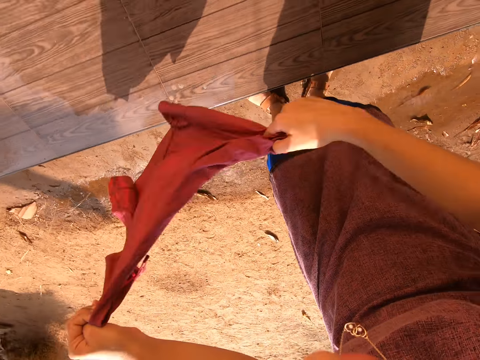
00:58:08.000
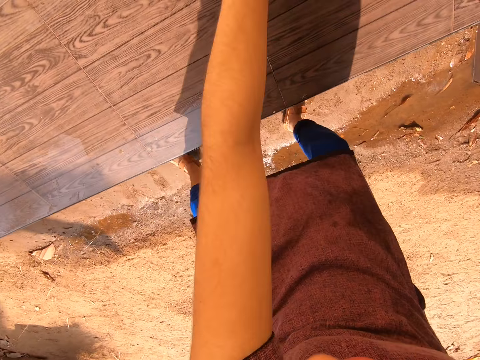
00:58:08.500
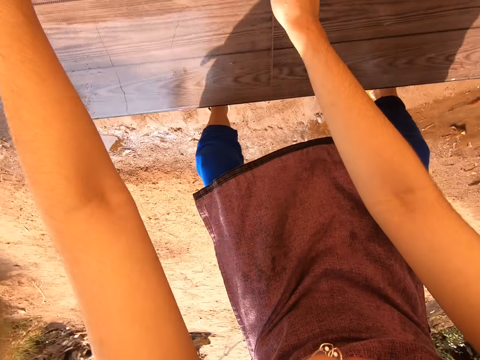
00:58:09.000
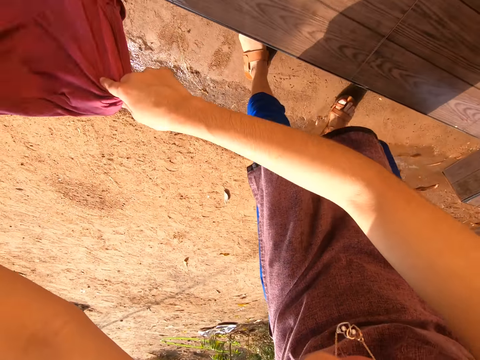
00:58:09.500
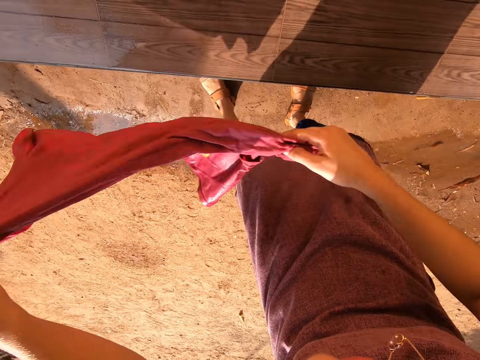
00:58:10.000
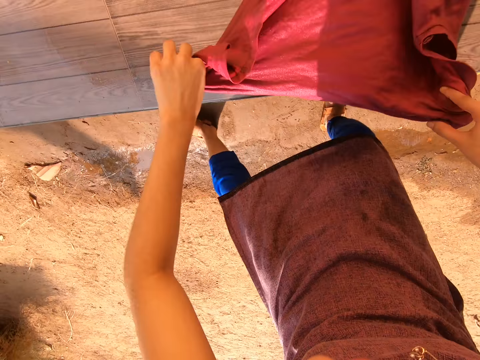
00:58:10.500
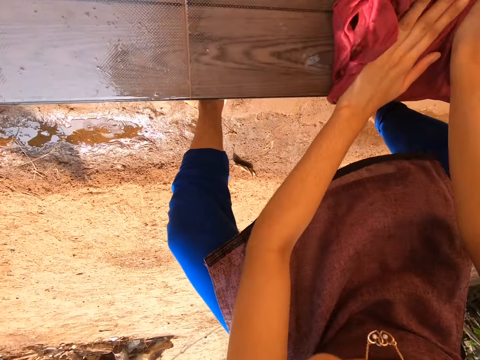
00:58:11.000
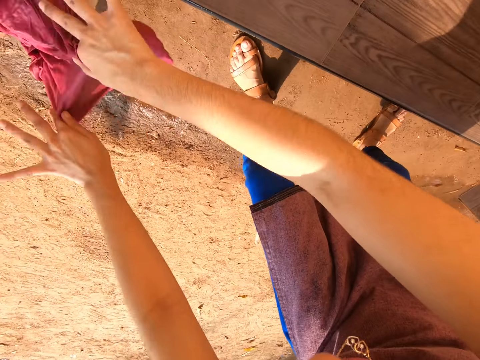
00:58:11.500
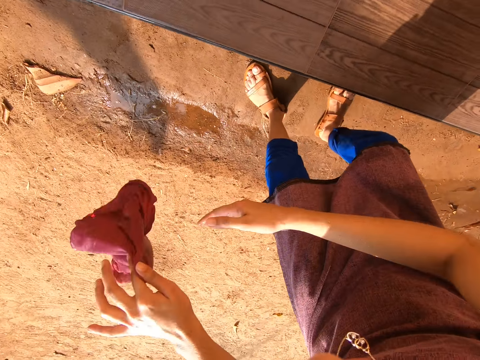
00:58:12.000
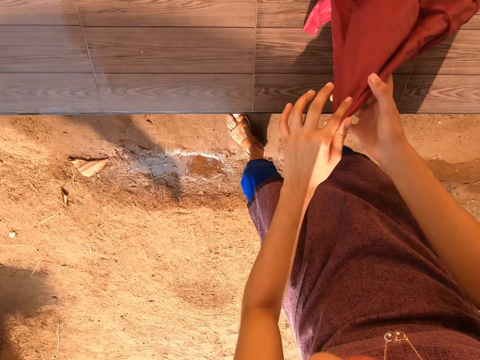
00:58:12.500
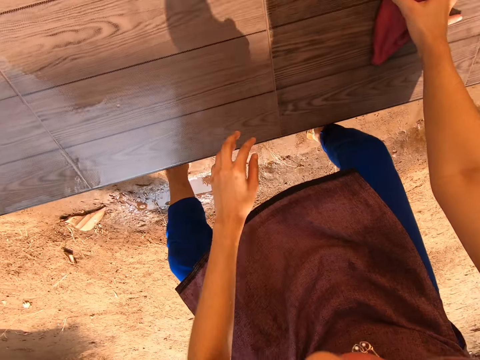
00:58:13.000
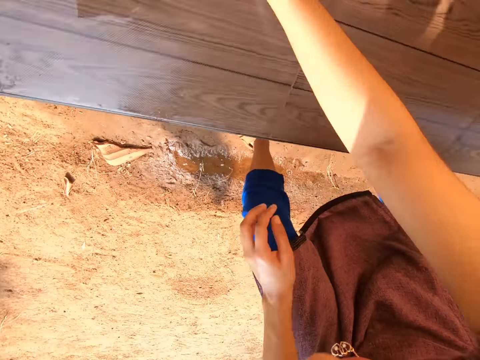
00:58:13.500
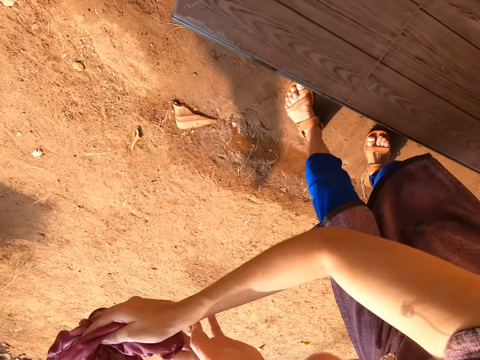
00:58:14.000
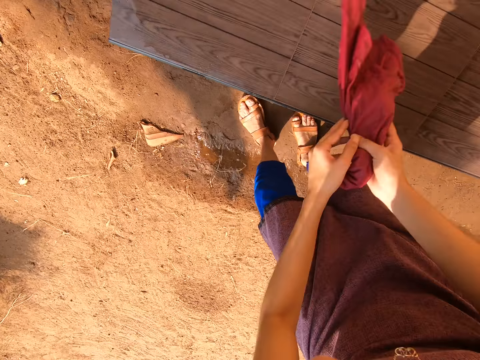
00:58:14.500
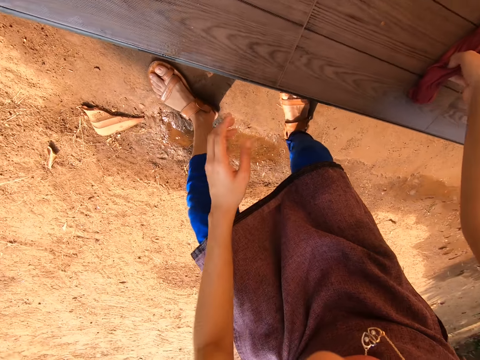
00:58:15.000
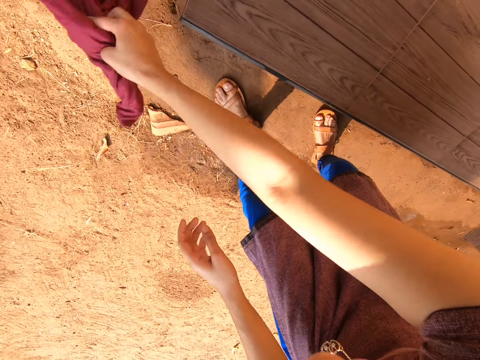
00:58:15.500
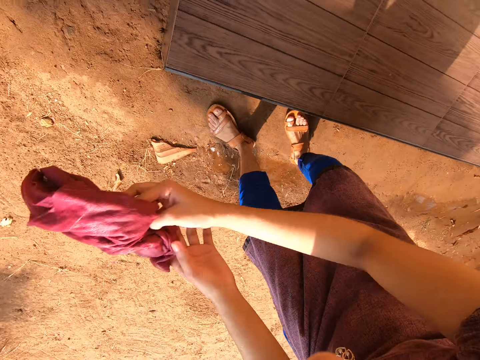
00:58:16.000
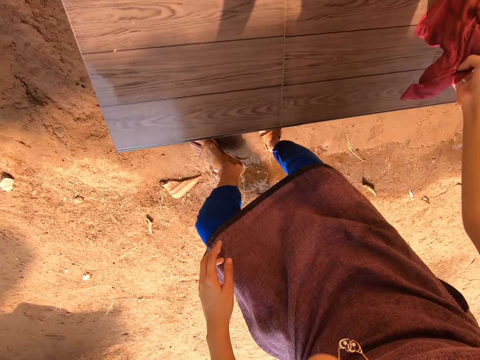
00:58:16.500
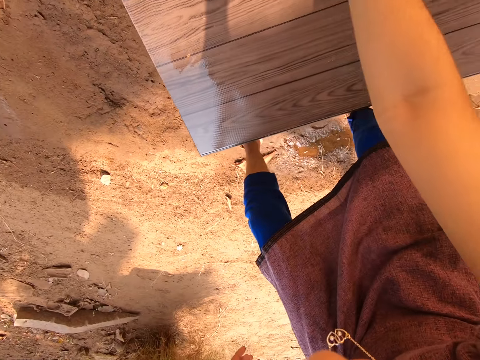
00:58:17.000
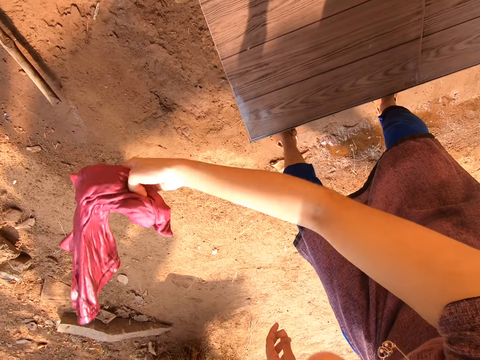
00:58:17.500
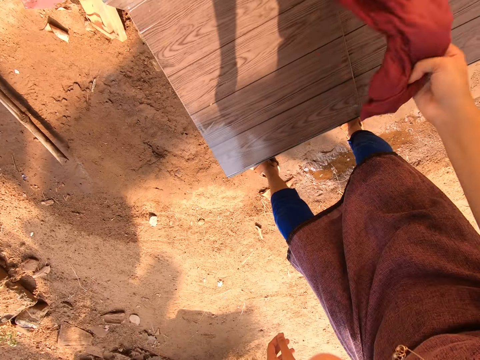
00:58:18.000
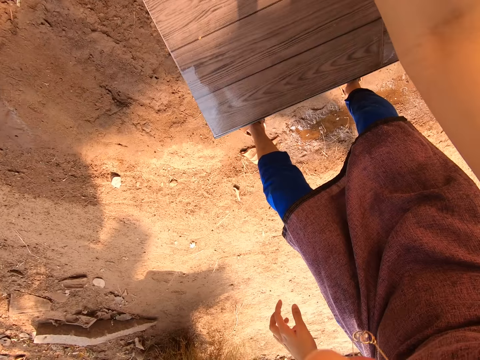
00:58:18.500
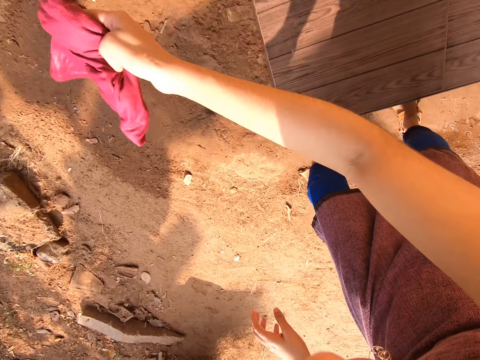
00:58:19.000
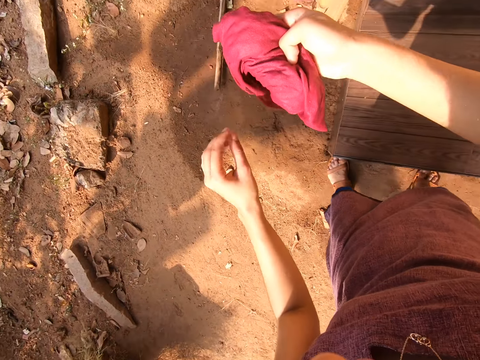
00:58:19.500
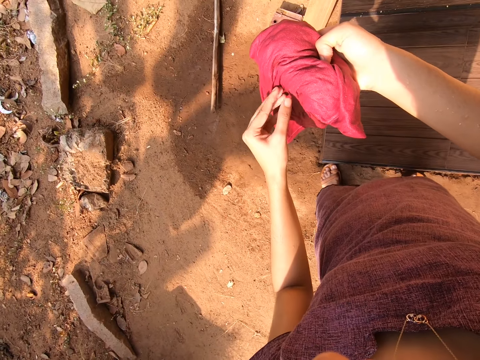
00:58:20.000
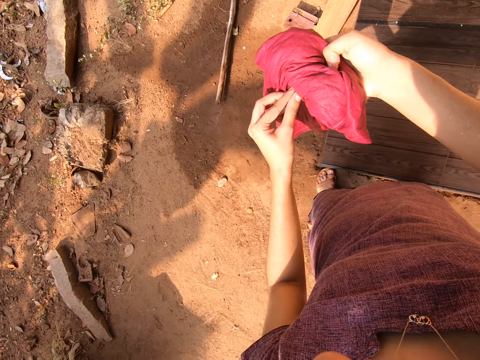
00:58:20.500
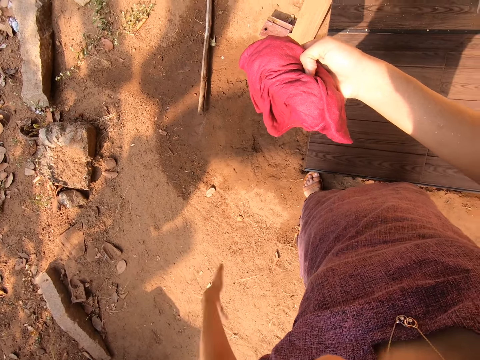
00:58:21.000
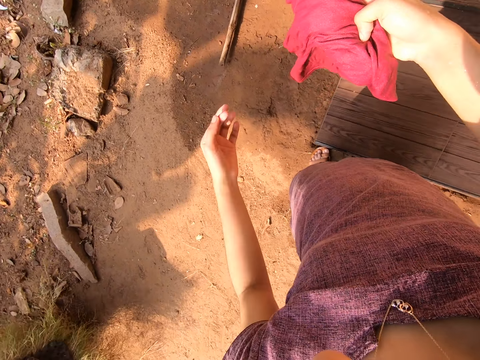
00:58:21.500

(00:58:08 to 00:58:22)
The camera wearer removes dirt from the cloth in her right hand with her left hand.

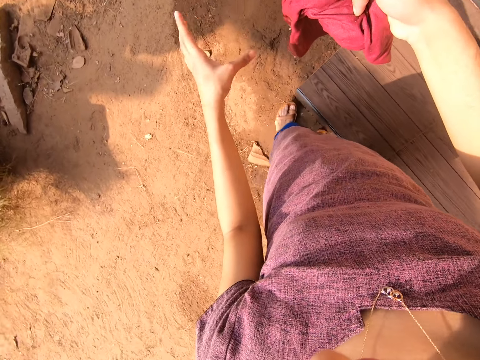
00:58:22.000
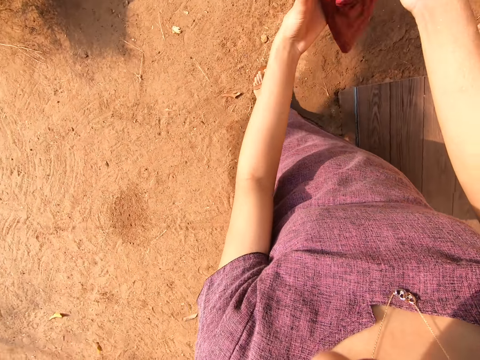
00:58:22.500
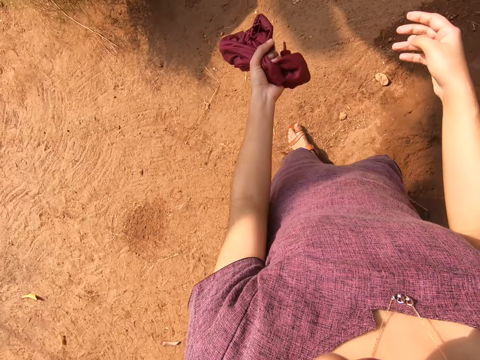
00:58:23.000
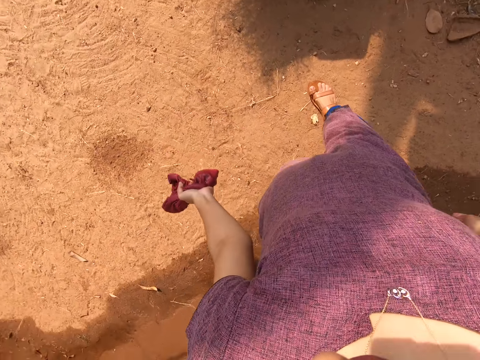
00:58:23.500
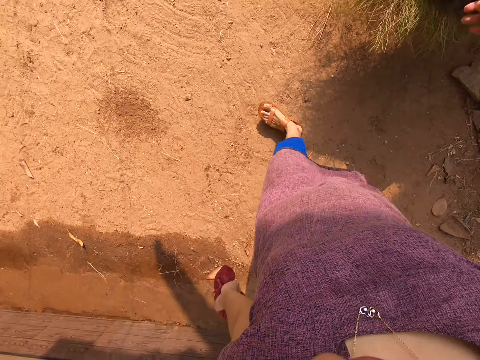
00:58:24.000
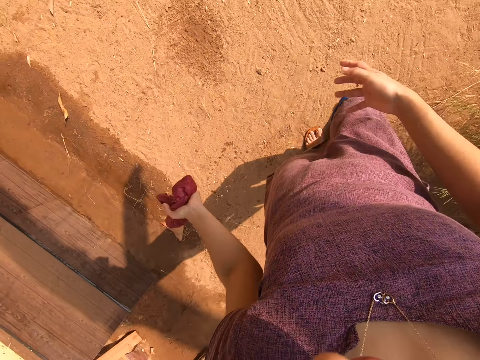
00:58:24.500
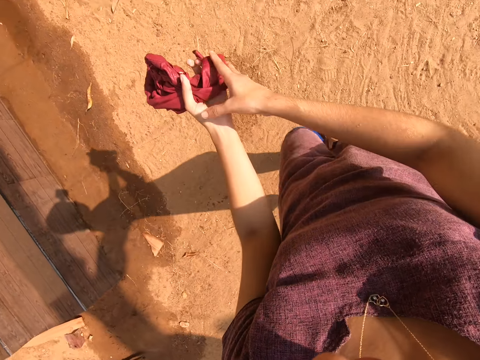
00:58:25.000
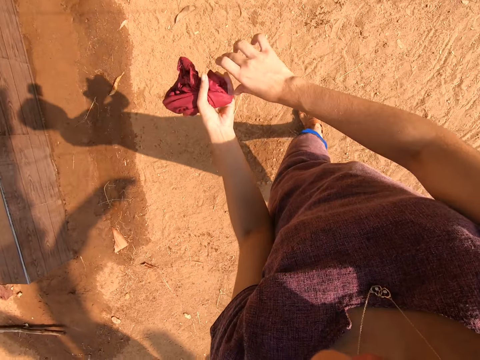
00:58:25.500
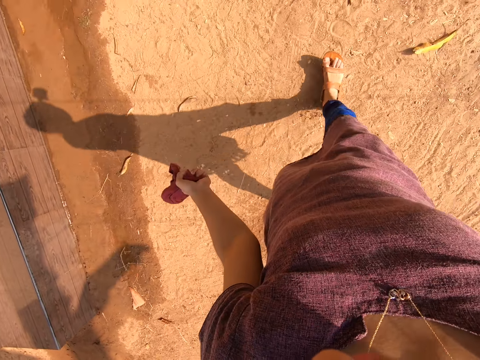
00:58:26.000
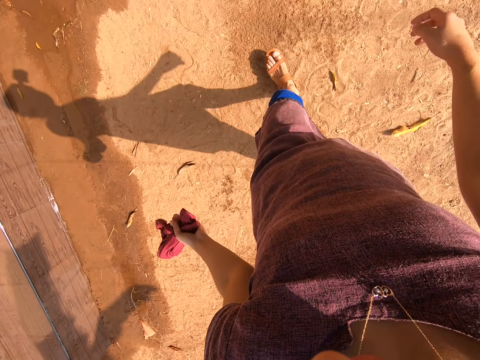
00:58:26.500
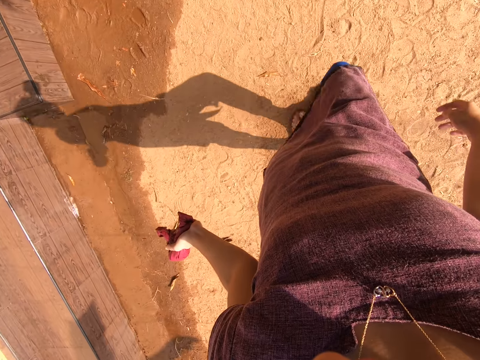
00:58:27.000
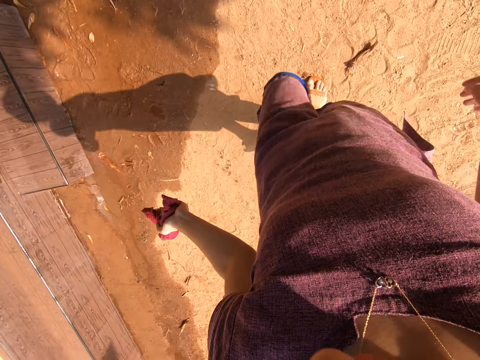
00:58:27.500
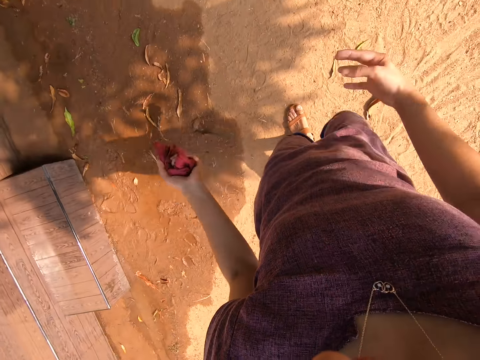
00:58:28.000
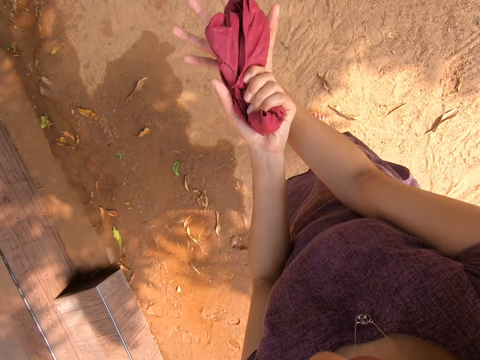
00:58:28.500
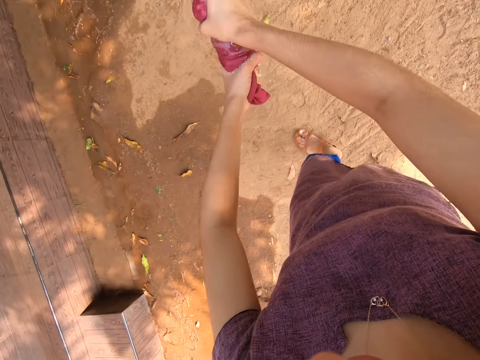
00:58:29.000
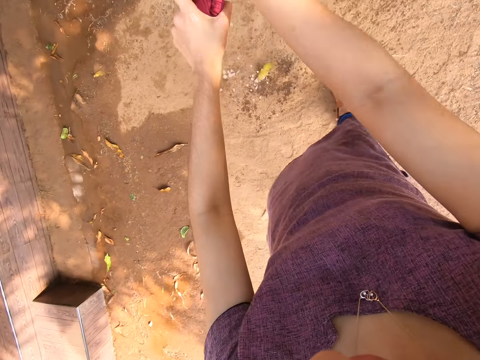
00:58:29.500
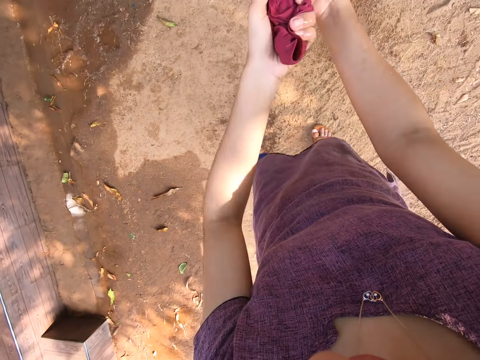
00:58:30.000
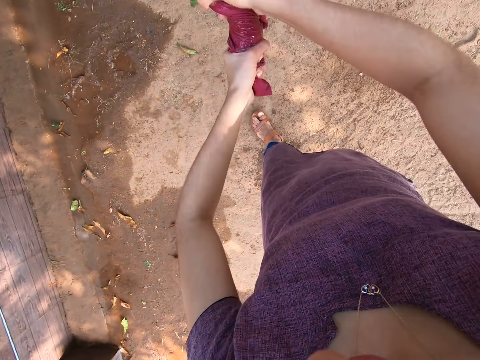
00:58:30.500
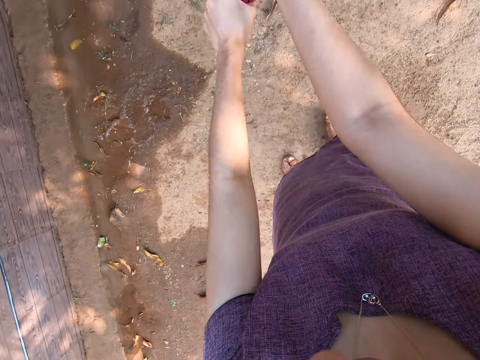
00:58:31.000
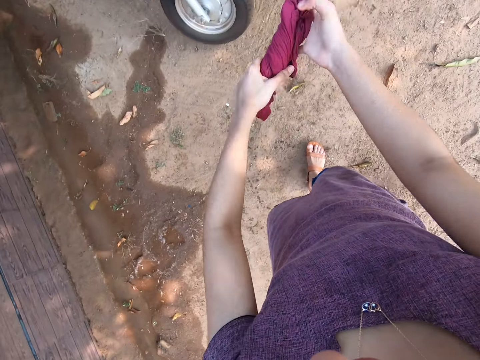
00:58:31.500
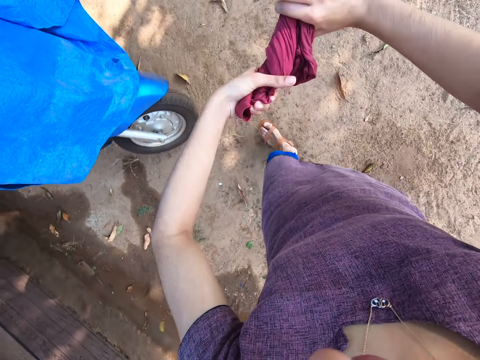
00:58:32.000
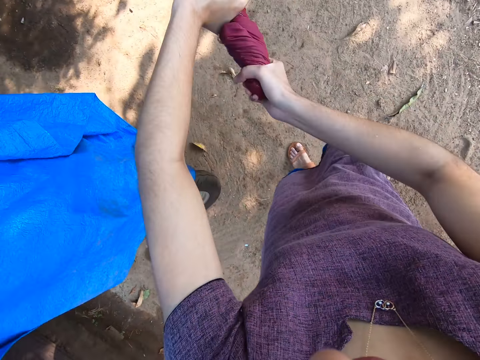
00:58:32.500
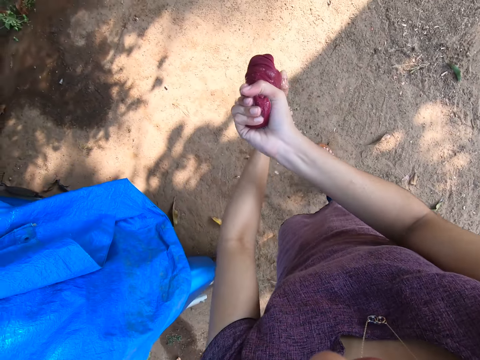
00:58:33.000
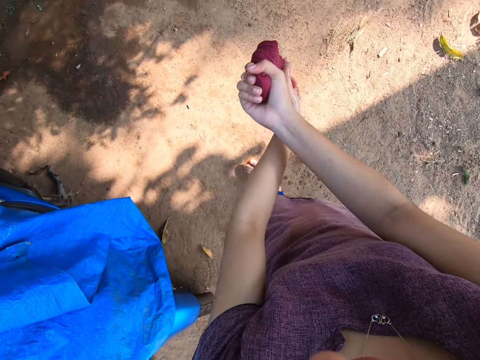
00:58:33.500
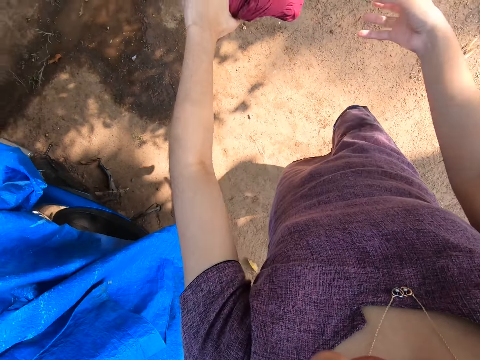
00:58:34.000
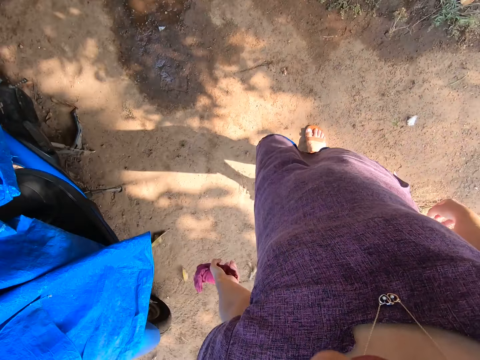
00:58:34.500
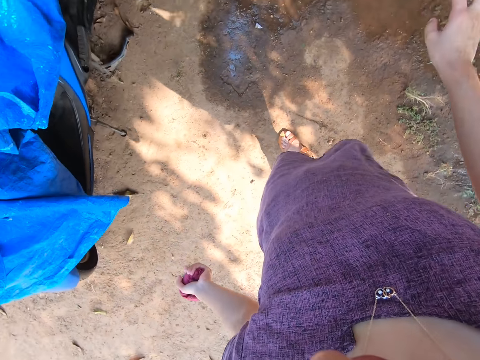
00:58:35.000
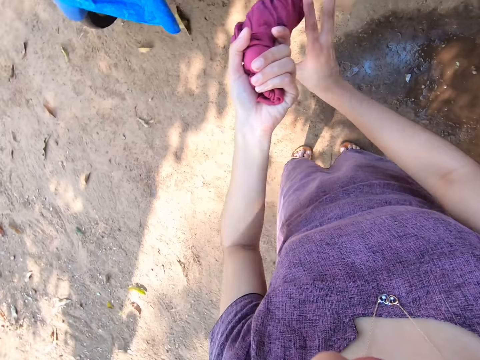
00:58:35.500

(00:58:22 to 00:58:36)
The camera wearer passes the cloth from her right hand to her left hand. She walks to the tap. She adjusts the cloth in her left hand with her right hand. She squeezes the cloth in her hands. She walks.
